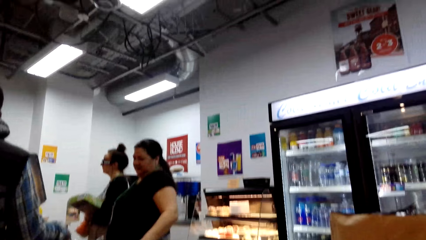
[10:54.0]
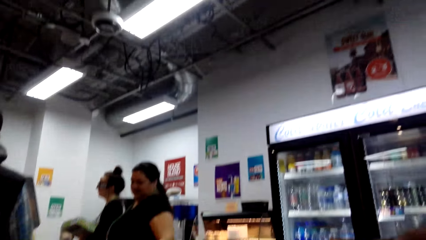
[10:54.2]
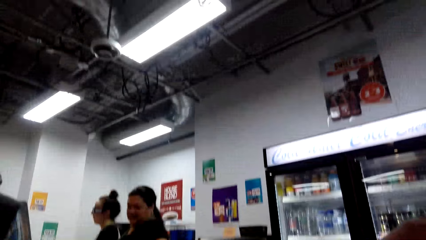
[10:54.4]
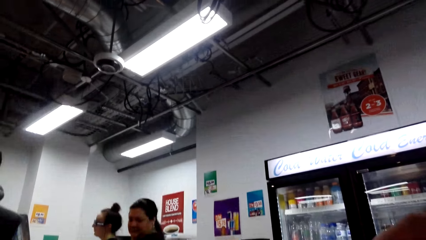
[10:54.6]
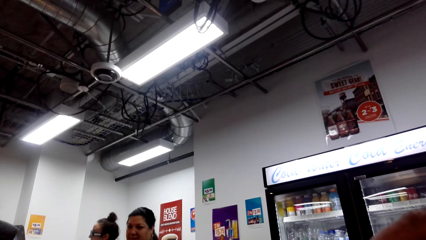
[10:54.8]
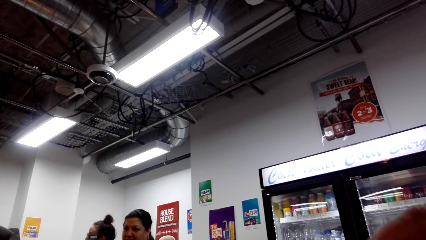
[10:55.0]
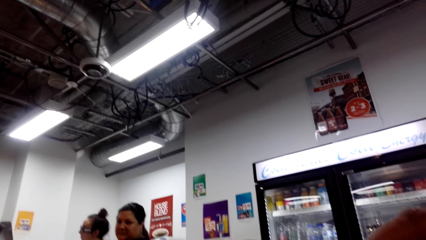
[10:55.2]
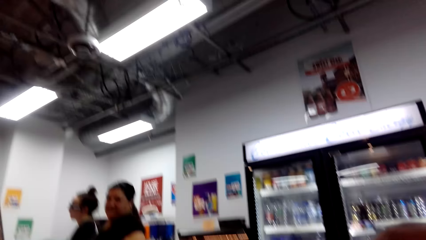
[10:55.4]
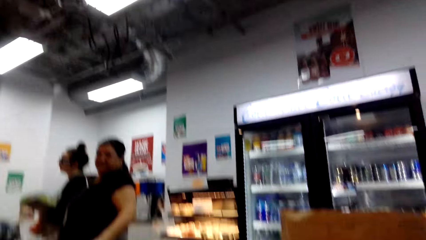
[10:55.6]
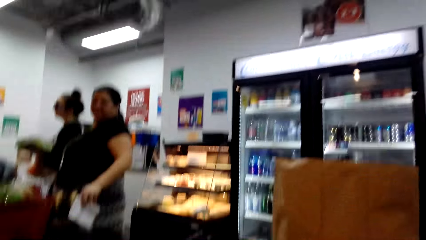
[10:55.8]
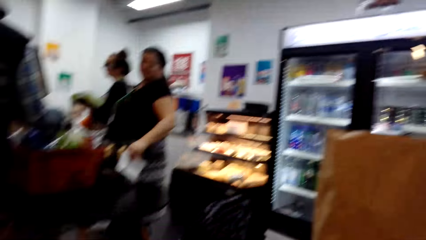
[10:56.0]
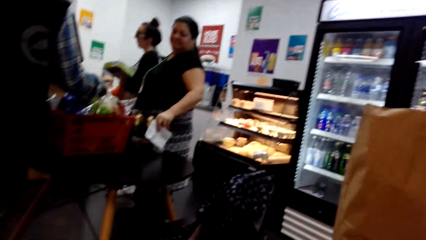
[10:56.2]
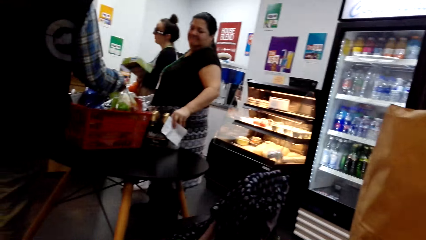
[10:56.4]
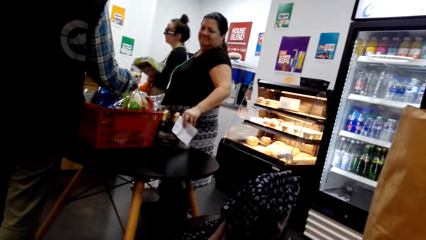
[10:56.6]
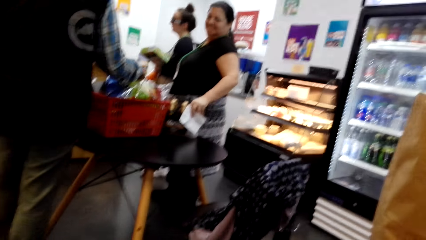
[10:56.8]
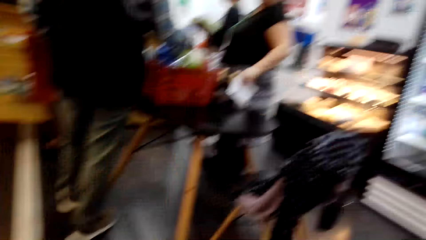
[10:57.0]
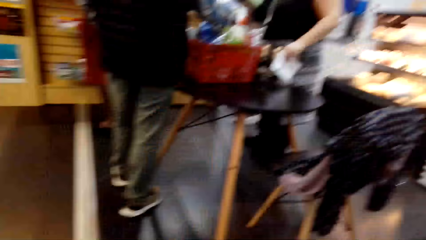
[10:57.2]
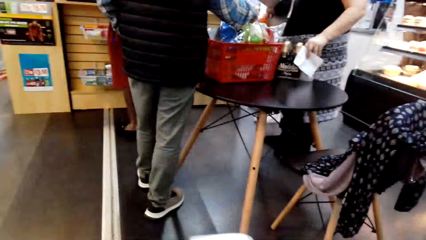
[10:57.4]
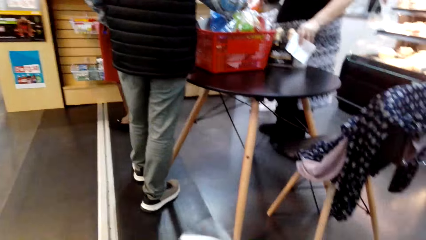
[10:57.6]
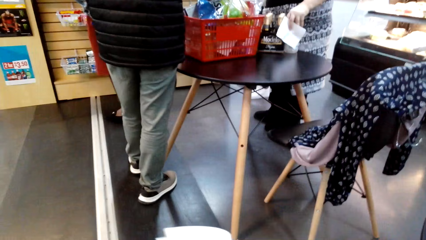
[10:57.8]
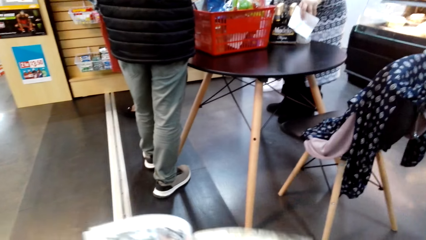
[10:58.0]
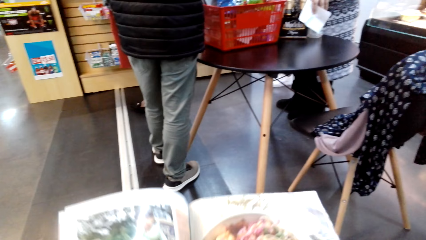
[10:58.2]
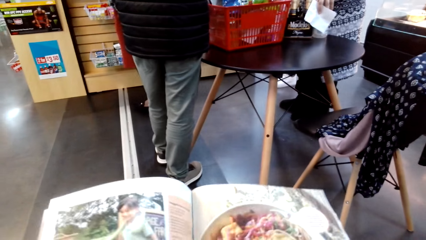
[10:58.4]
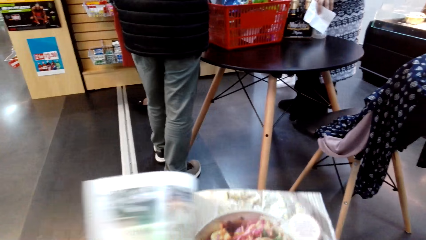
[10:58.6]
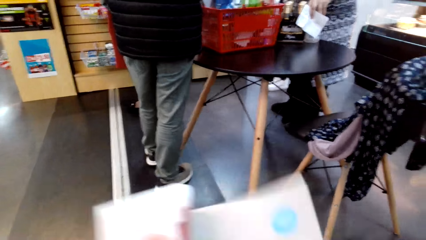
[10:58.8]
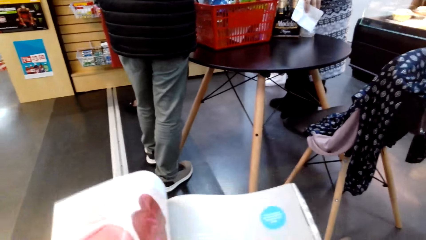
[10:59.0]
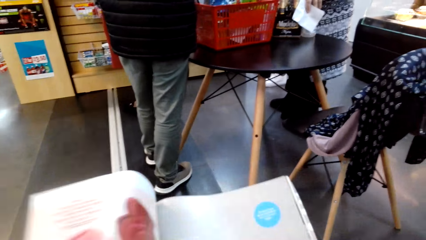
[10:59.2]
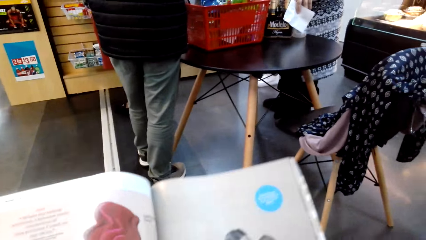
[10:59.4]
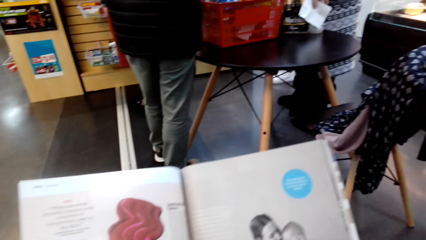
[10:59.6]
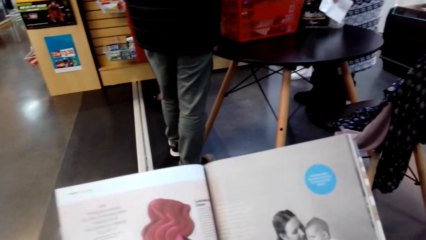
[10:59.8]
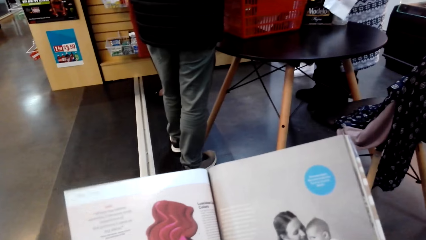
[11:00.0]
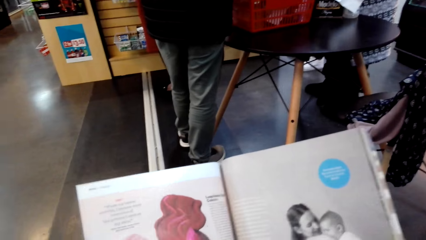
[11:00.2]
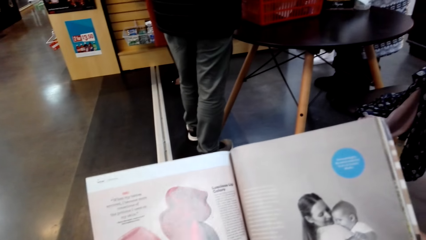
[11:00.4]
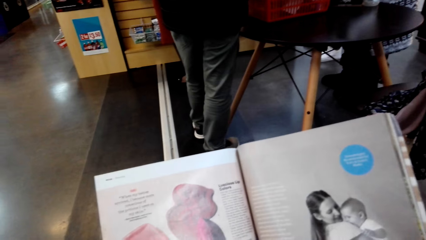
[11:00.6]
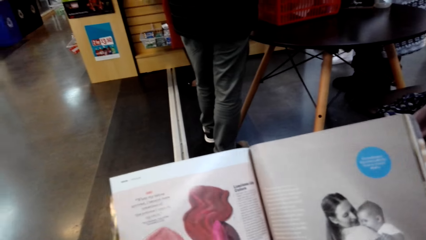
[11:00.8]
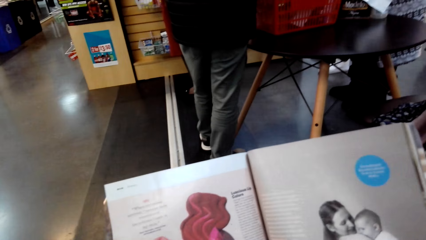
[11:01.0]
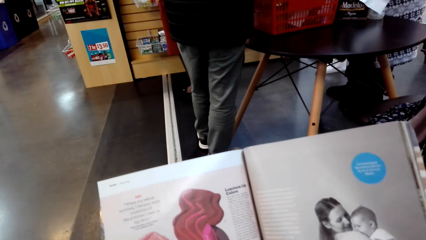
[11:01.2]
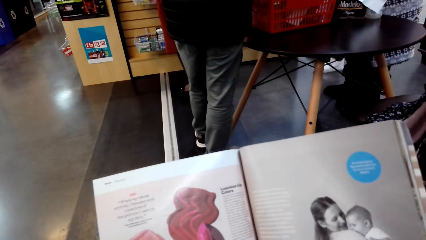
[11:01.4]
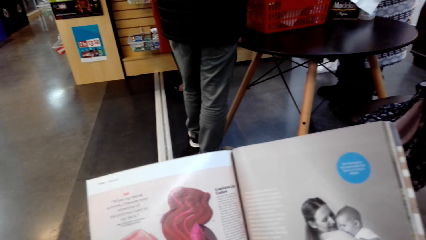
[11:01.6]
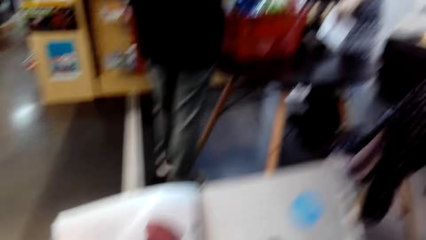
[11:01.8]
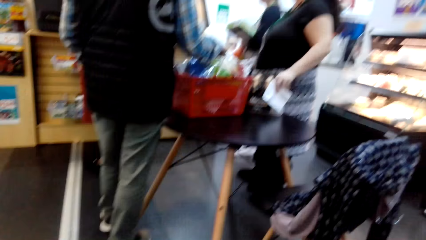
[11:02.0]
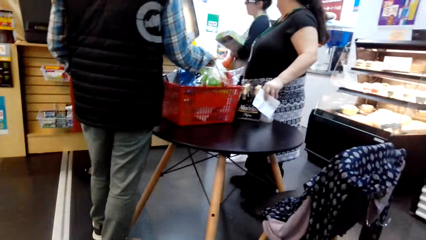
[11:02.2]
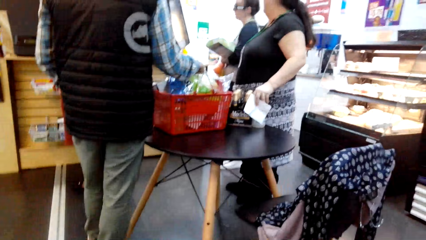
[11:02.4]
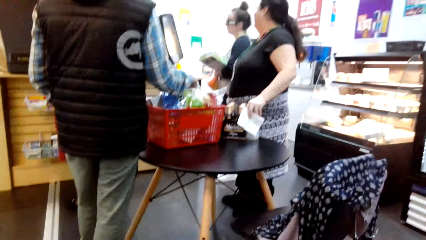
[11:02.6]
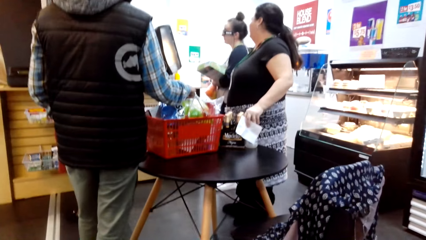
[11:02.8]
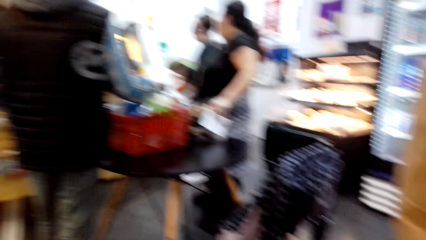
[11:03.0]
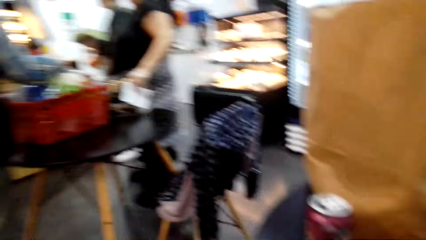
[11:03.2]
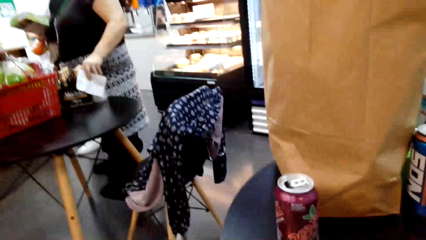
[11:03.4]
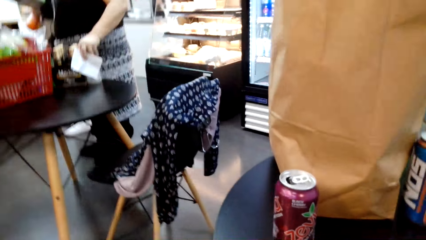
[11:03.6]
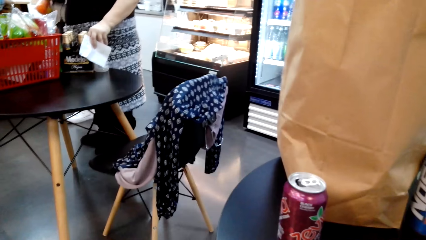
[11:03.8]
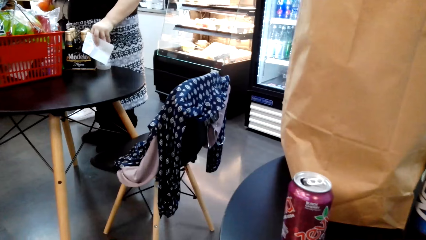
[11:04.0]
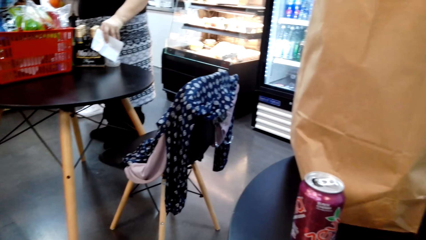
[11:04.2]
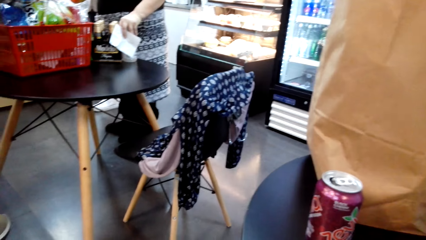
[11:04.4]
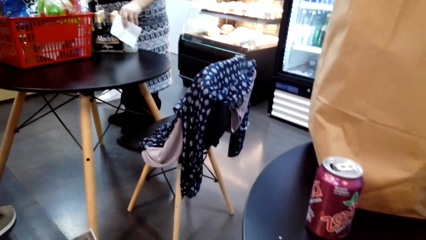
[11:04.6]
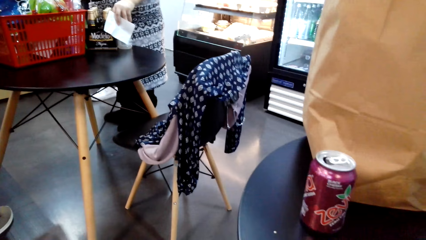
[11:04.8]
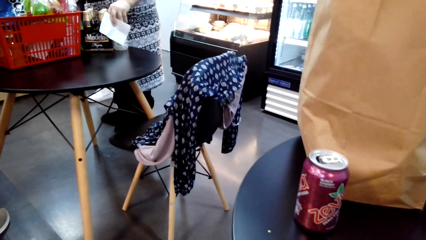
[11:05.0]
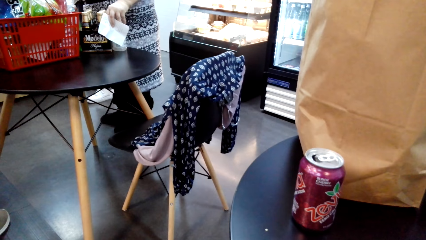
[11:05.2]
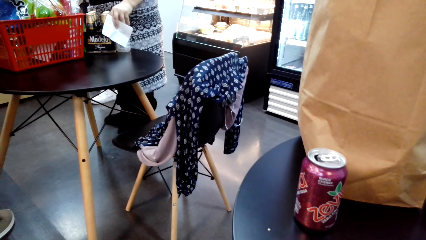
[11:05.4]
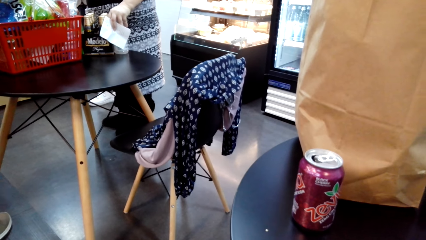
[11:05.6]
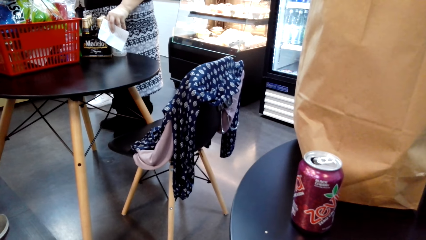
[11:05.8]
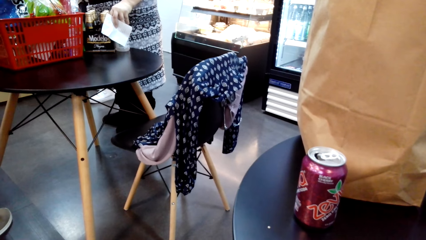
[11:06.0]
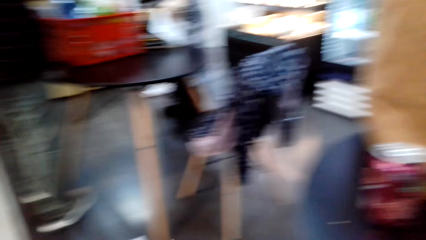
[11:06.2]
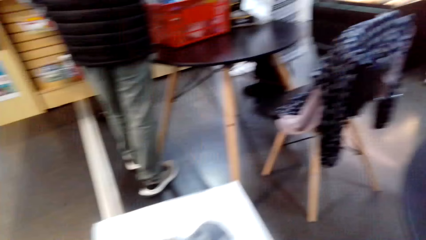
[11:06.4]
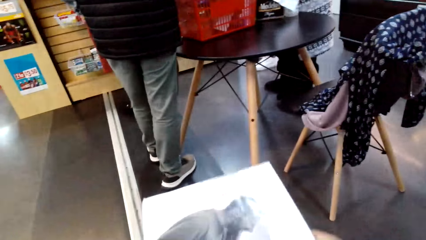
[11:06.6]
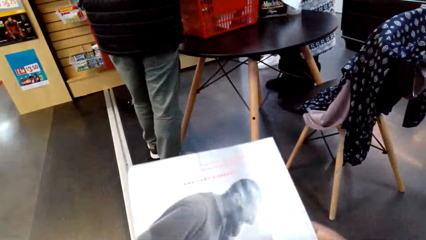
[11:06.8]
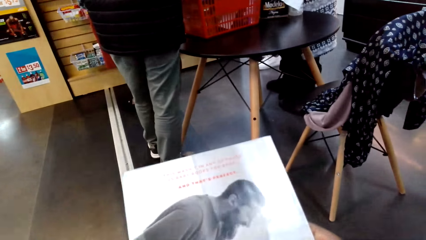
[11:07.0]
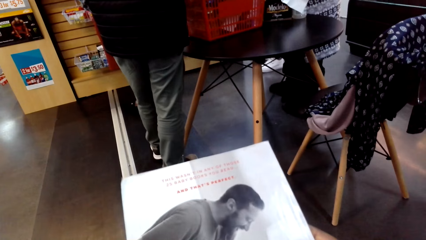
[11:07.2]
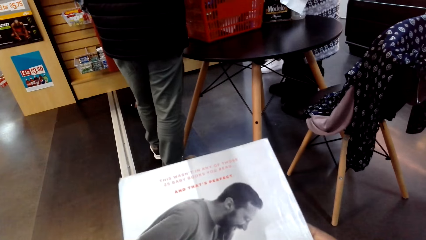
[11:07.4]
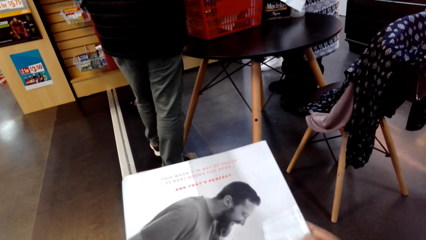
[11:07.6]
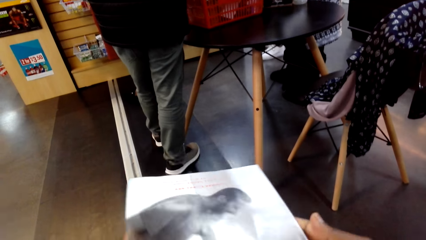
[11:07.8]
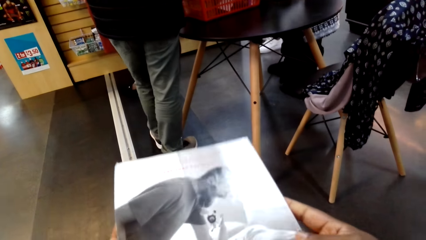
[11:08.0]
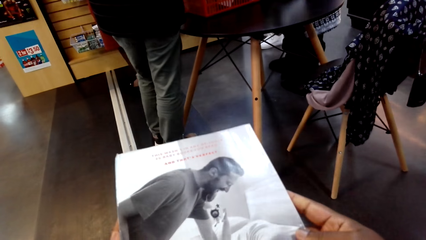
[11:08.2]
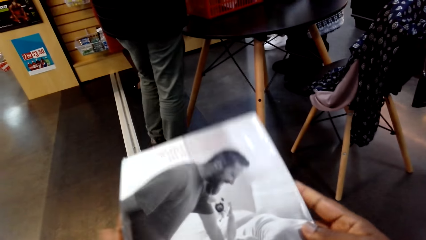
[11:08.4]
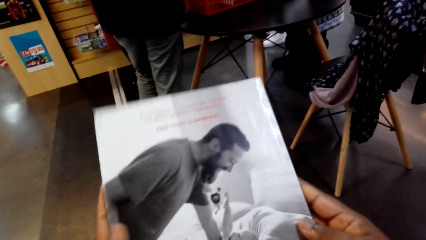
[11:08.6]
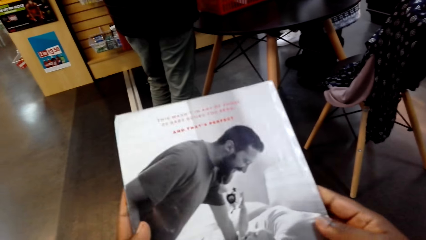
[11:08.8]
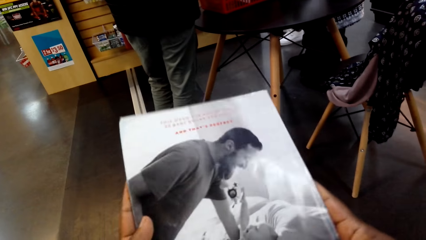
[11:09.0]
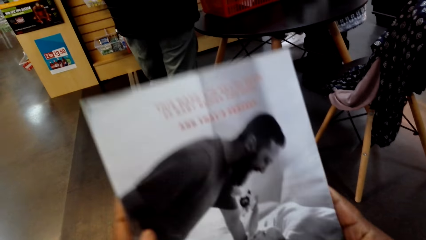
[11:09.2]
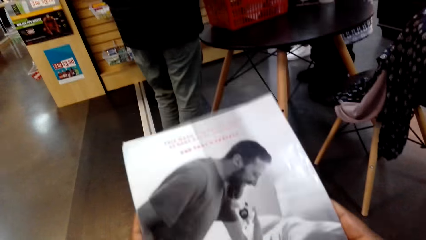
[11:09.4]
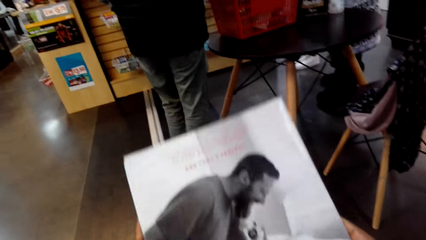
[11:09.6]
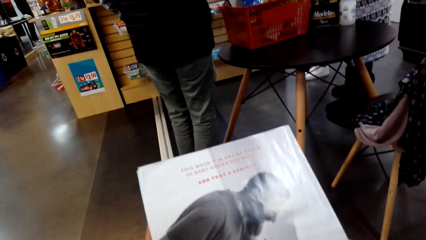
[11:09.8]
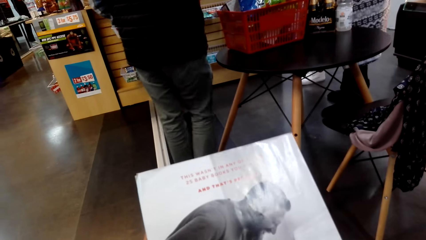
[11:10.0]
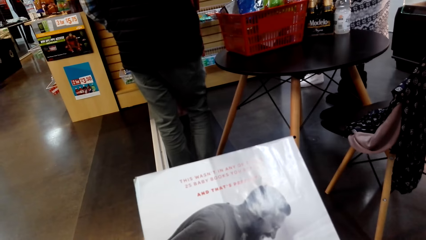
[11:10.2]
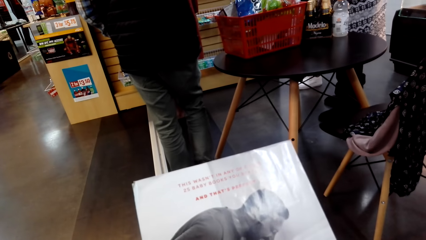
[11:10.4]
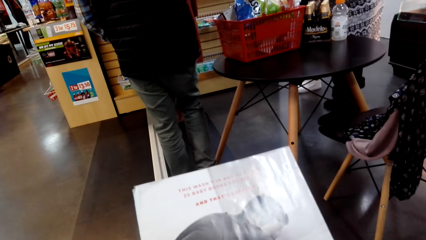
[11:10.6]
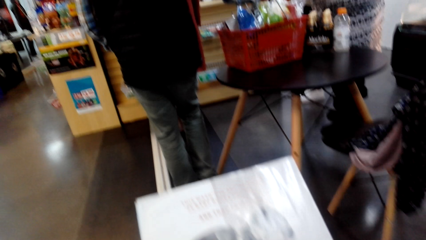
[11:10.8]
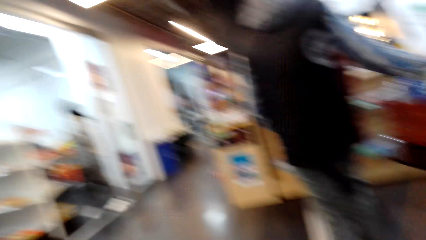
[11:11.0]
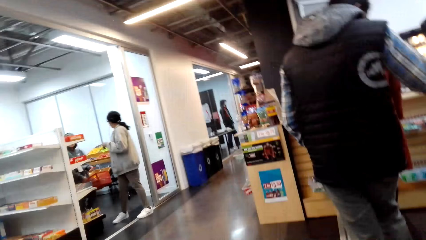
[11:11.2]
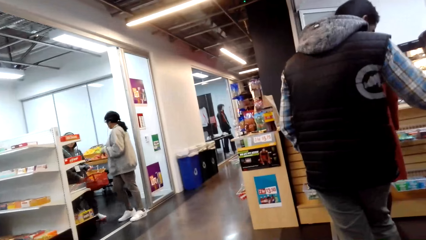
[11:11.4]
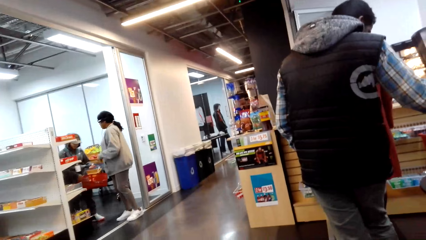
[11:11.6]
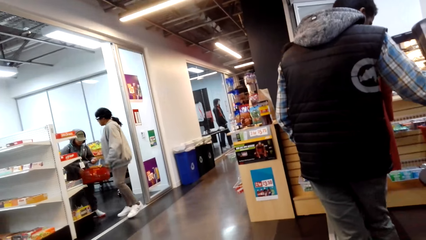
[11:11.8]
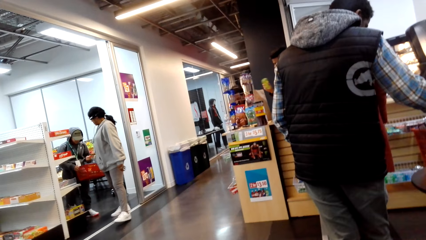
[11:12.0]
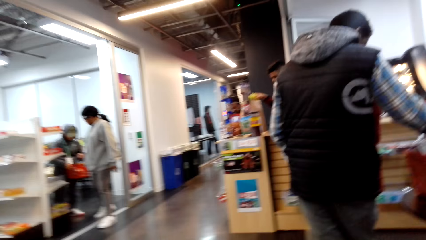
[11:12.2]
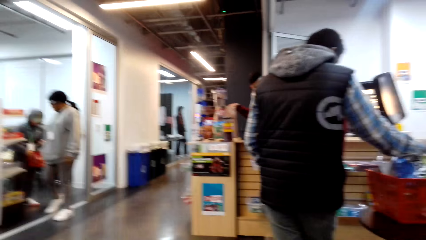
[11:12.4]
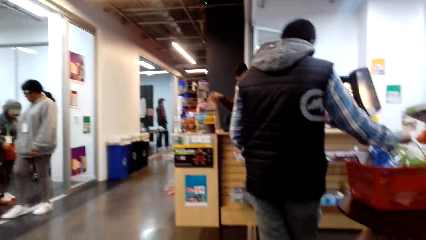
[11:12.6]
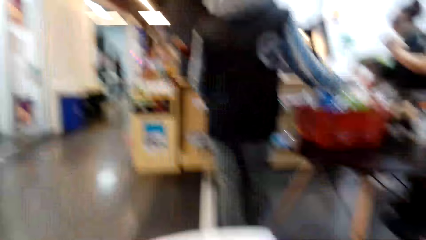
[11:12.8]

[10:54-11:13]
The camera wearer picks a bottle of beer from the table and drinks the beer. They read the magazine. They open the magazine.
